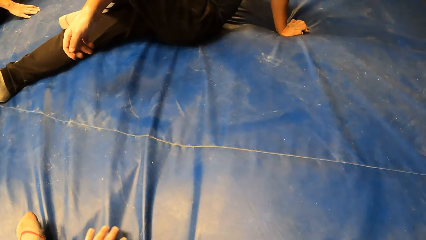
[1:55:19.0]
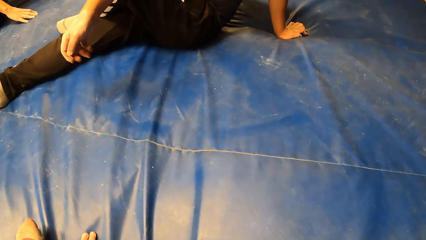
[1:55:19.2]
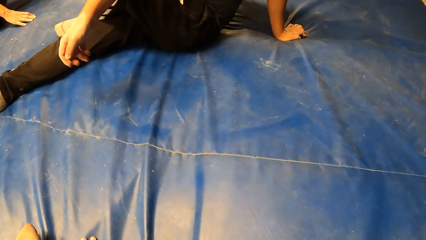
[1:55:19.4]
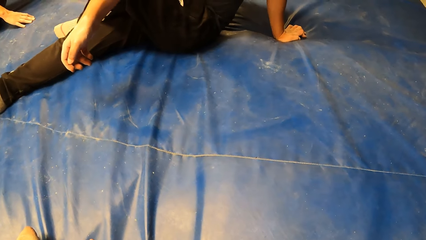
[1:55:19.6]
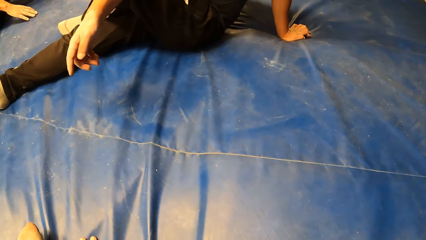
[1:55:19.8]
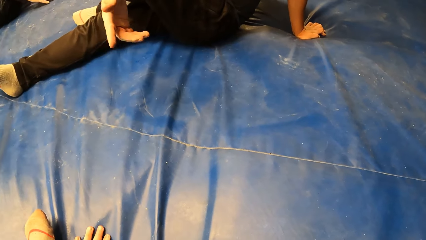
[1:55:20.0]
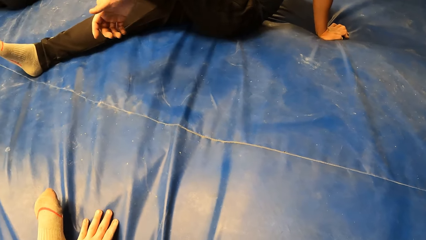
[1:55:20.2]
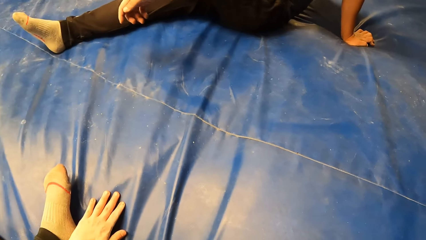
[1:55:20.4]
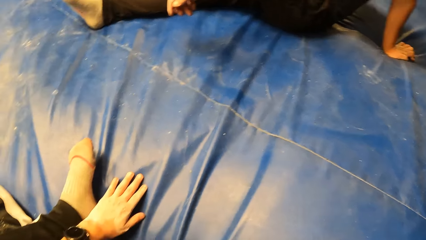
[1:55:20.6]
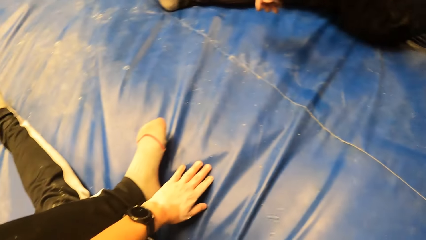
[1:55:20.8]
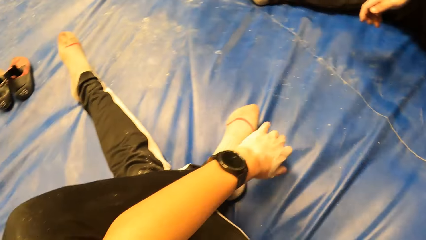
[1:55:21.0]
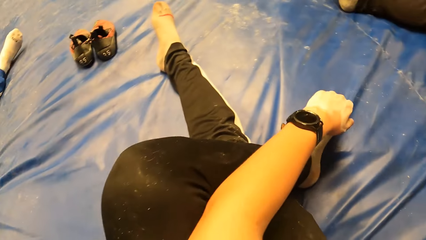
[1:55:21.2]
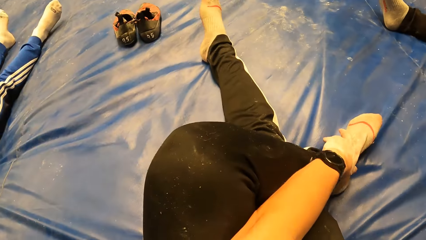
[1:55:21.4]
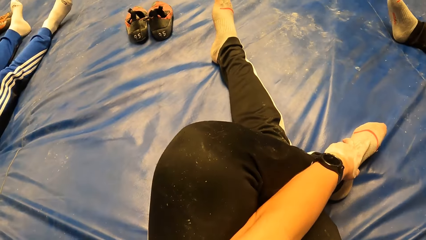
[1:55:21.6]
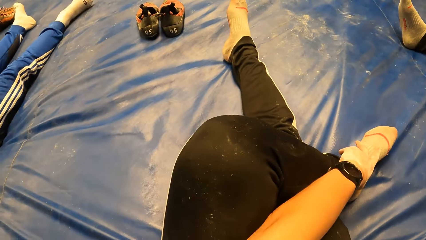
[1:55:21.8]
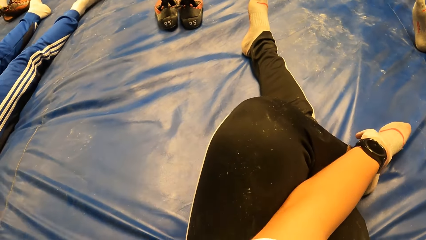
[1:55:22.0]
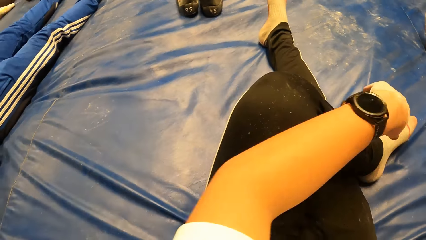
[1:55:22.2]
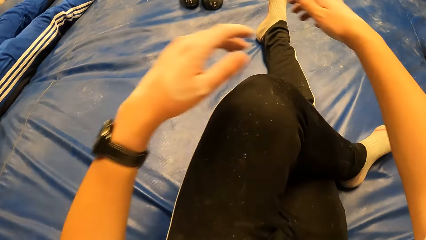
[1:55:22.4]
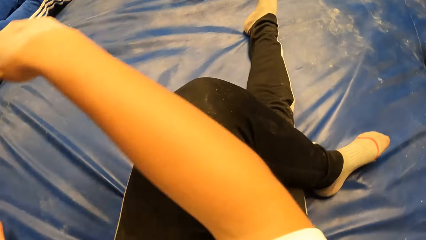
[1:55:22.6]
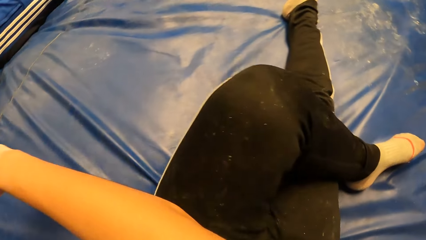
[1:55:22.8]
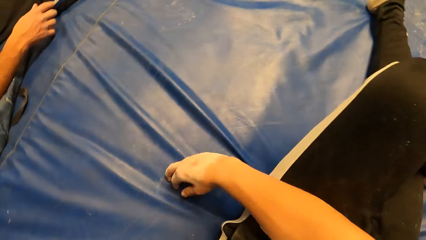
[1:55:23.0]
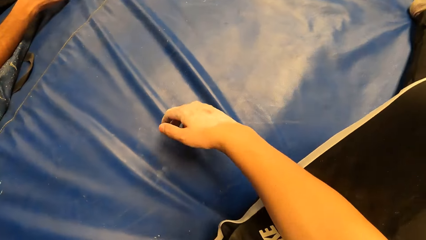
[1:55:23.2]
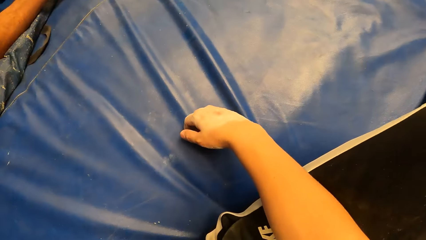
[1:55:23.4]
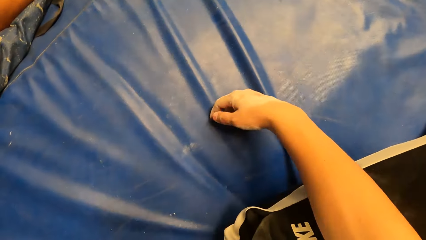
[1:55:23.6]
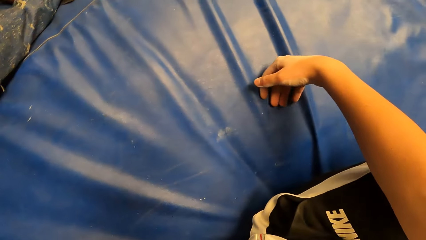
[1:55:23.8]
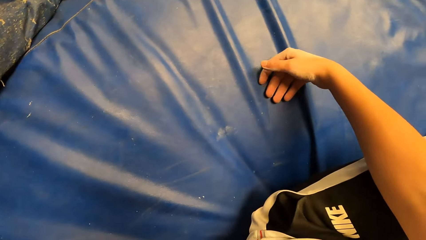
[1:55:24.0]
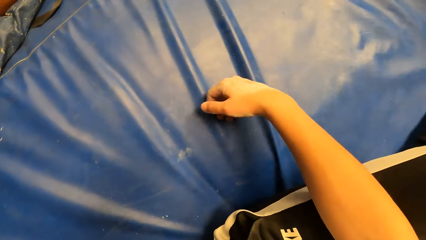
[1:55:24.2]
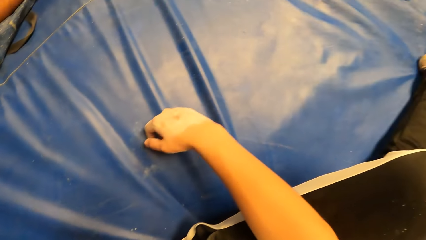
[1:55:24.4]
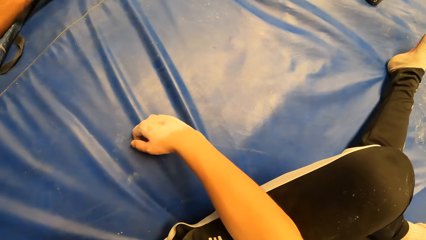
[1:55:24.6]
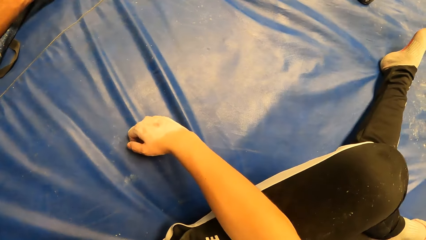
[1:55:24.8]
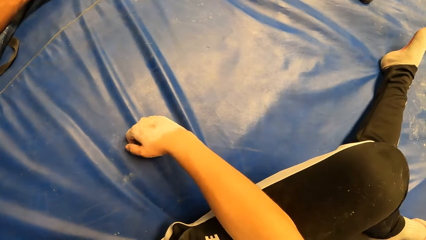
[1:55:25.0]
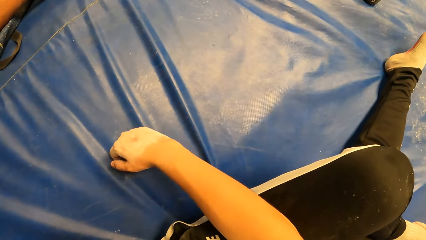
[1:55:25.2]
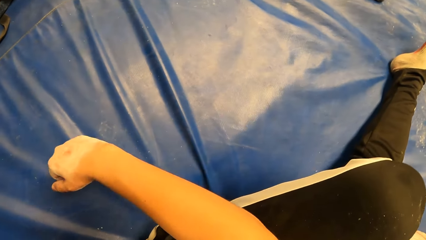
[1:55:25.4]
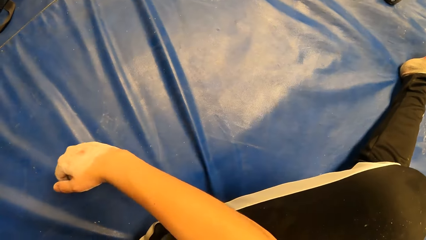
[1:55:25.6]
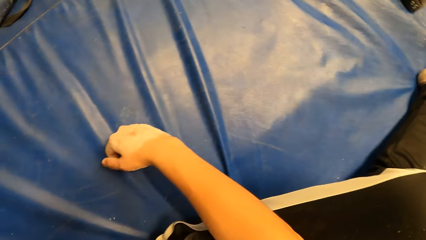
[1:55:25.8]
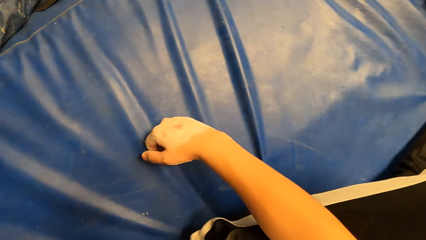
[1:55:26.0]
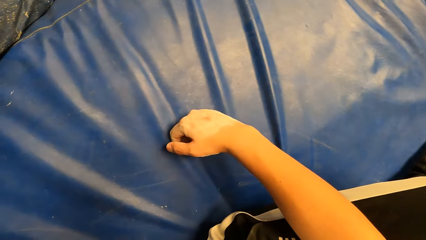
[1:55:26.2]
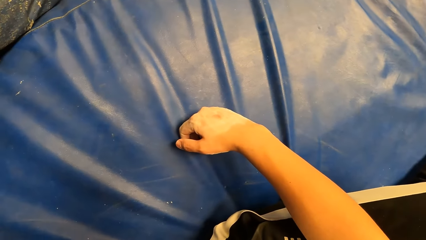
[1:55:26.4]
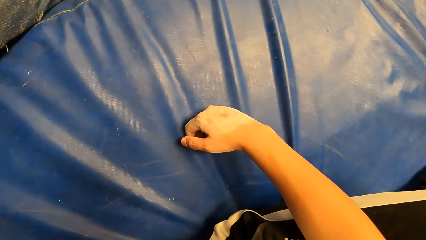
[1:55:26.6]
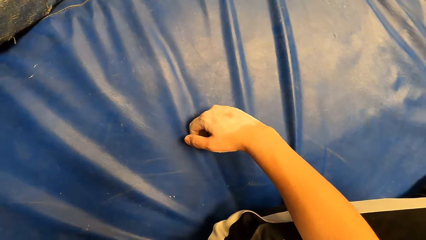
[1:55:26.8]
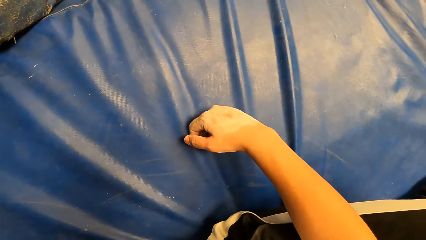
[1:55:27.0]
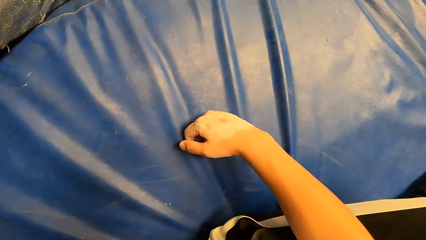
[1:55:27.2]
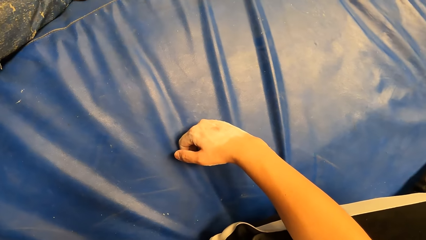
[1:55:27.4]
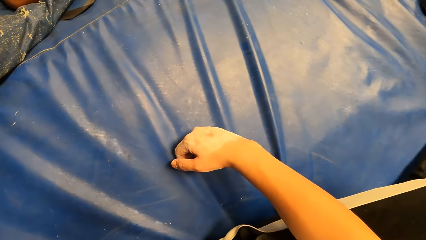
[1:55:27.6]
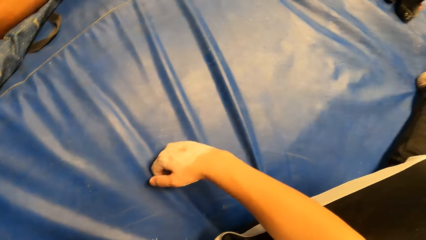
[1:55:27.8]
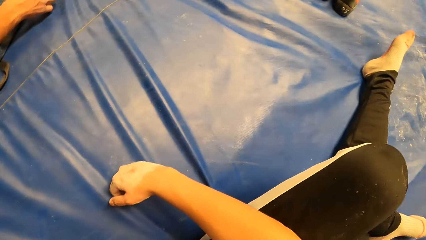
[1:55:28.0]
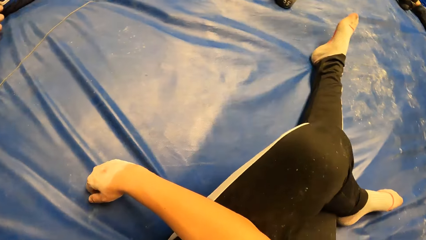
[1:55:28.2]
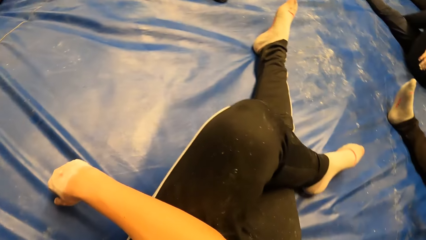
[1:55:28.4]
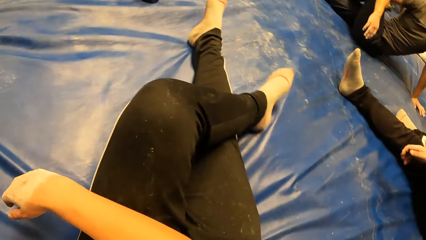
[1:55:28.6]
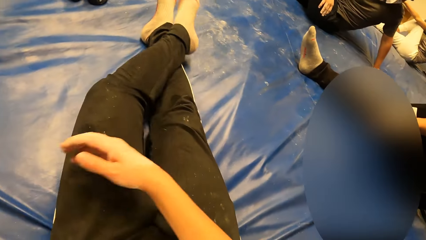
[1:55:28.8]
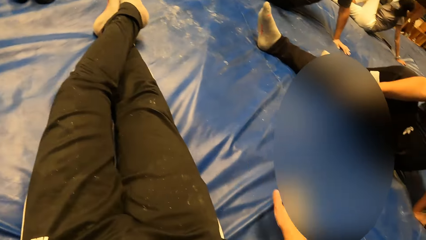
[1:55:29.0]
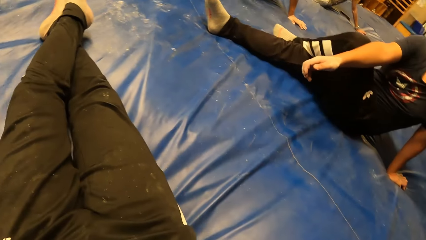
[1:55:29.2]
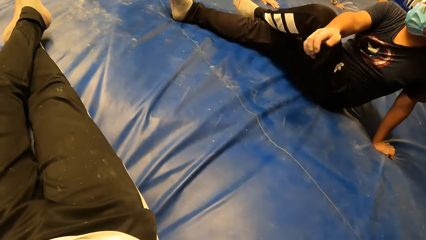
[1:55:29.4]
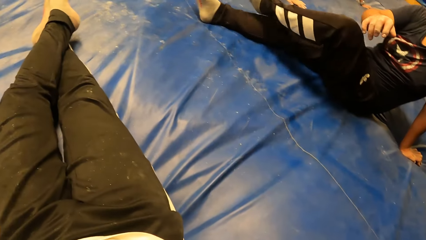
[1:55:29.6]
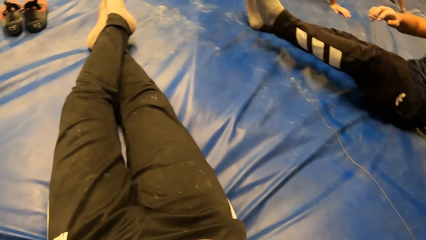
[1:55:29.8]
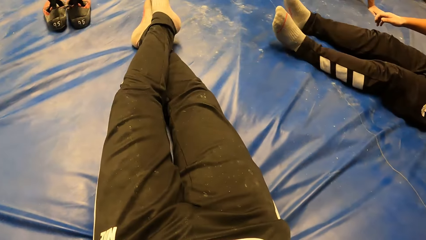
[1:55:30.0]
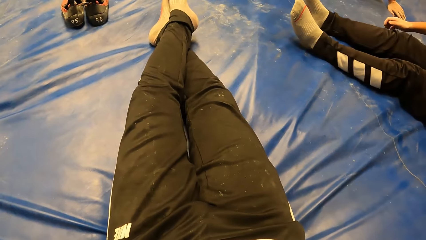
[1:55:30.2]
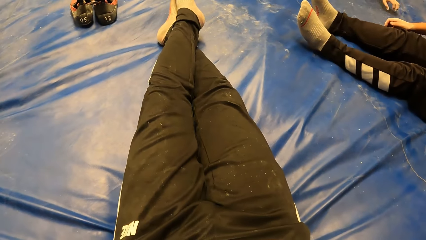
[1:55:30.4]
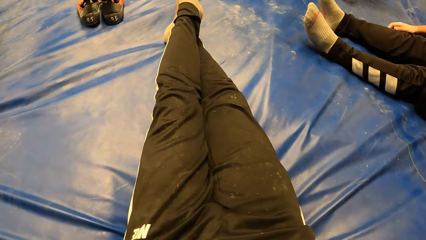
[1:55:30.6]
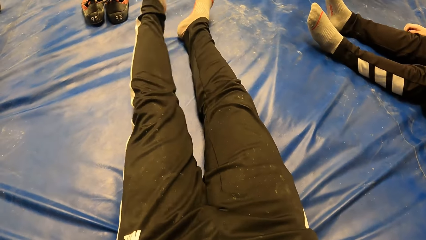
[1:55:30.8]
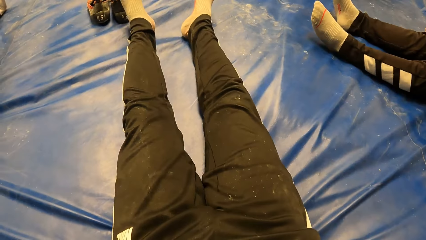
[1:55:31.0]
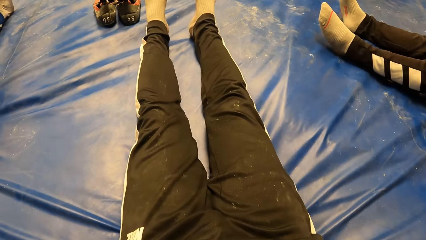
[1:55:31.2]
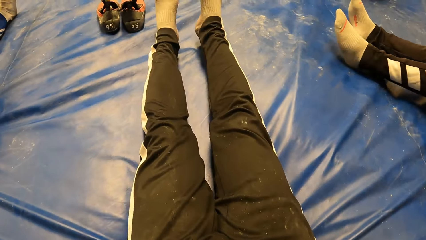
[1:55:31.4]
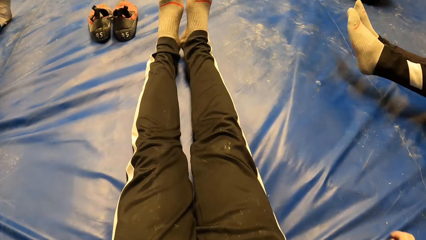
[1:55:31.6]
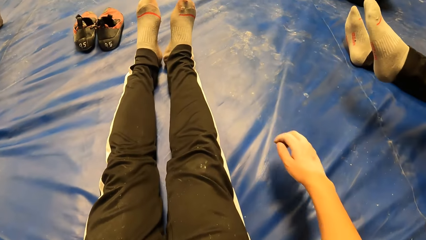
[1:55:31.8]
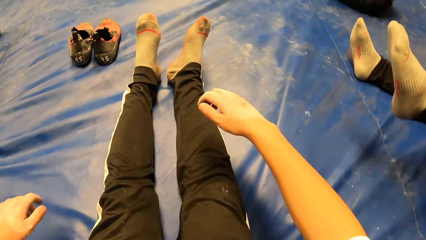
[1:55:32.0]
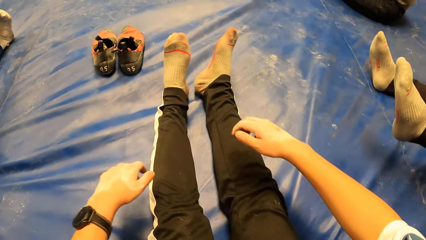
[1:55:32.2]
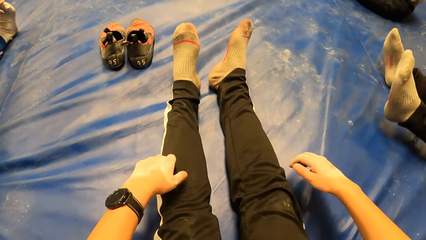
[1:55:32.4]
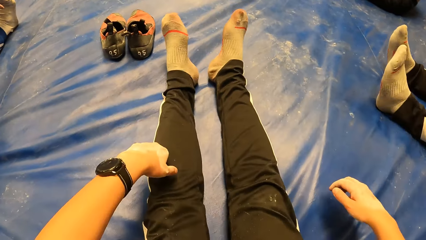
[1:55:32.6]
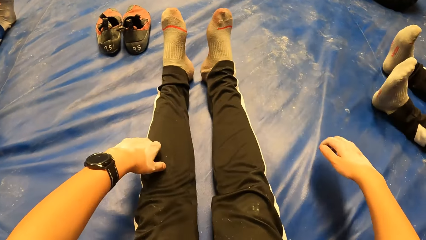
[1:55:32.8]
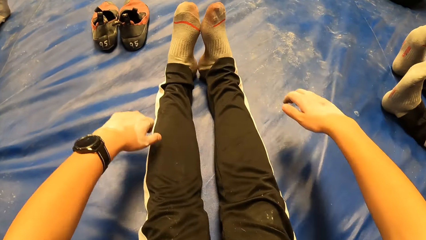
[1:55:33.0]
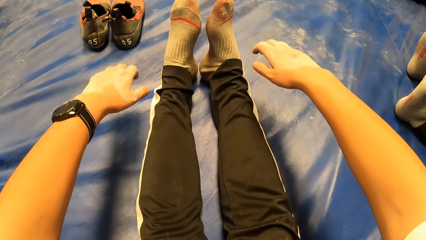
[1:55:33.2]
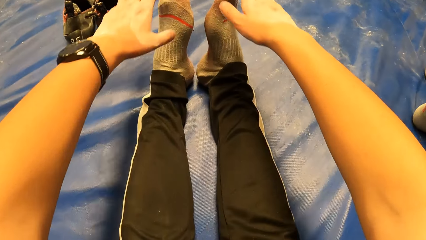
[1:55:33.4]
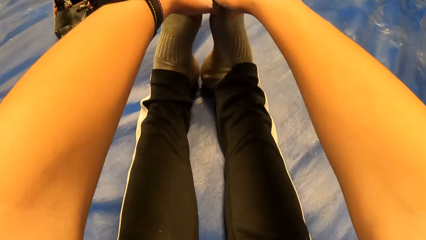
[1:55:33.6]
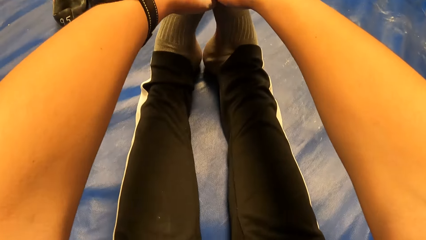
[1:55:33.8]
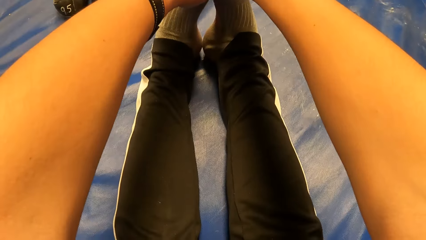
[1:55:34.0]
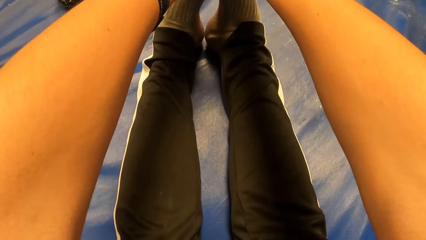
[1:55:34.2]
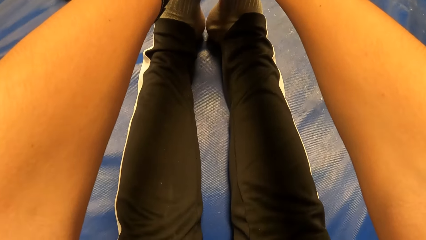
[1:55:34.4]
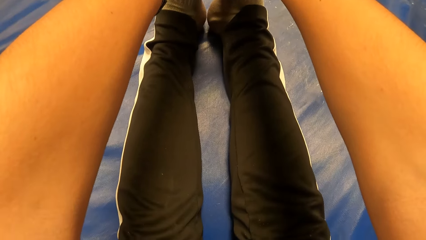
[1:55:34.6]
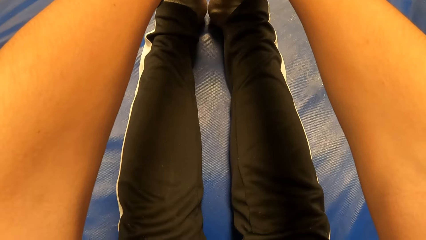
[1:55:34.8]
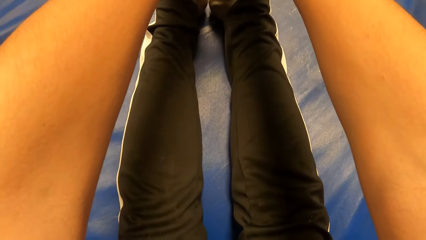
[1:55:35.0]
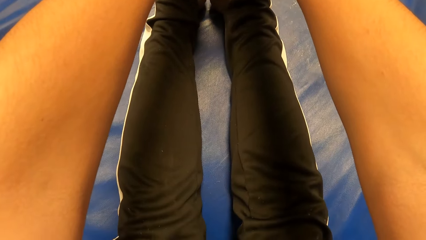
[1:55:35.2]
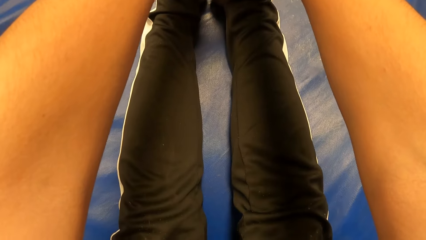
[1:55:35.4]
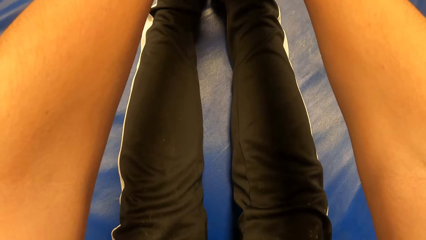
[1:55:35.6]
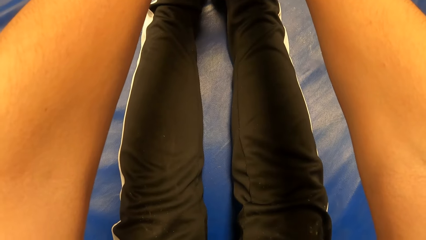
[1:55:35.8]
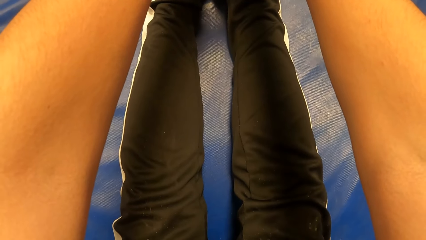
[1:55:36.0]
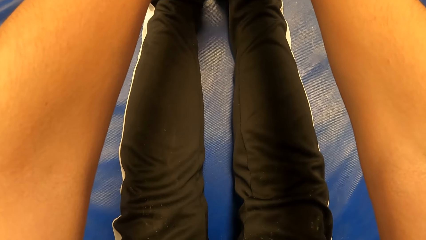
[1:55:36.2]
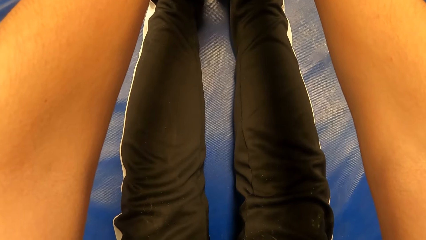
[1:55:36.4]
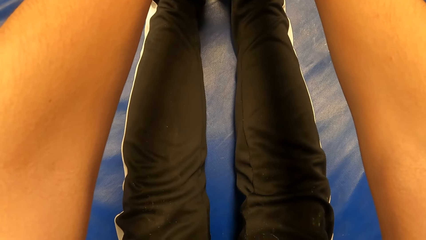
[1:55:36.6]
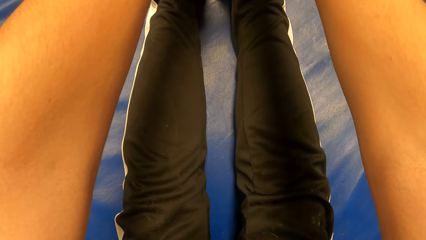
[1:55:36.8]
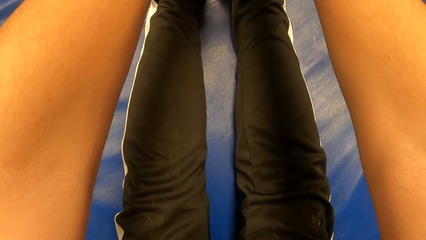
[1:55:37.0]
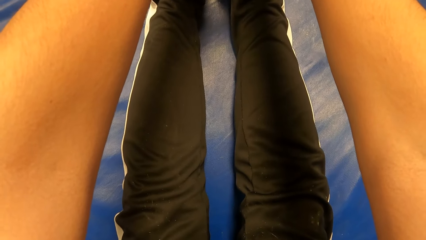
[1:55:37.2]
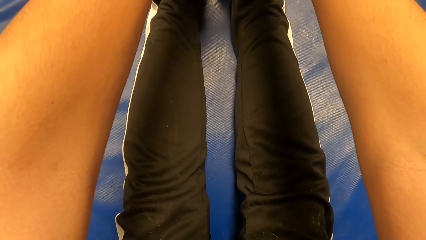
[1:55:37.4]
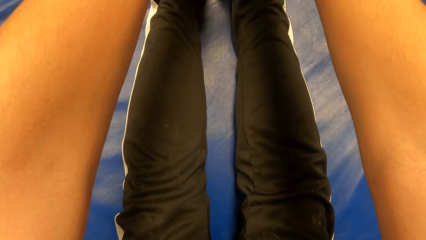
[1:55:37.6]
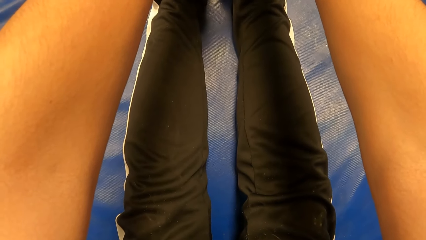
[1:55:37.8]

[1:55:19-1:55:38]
The camera wearer looks around. A man uses gestures. The camera wearer moves his hands. He places his right hand on his left leg. He looks around. He turns around. He stretches out his leg. The man looks around, and moves around. The camera wearer moves his legs. The man moves a leg. The camera wearer moves forward. He grabs his right leg with his right hand. He grabs his left leg with his left hand. He puts his hands on the feet.
